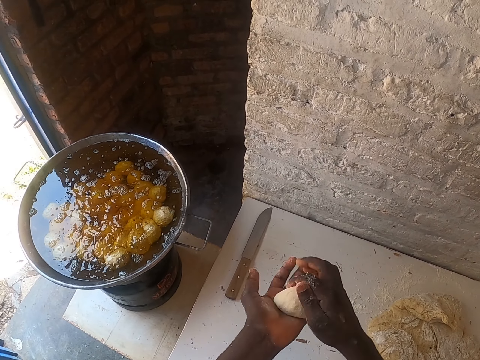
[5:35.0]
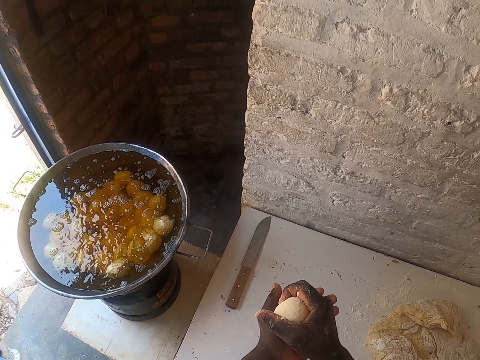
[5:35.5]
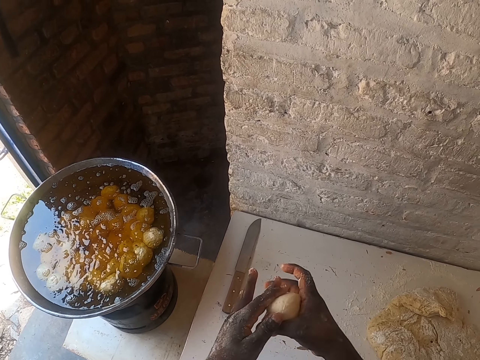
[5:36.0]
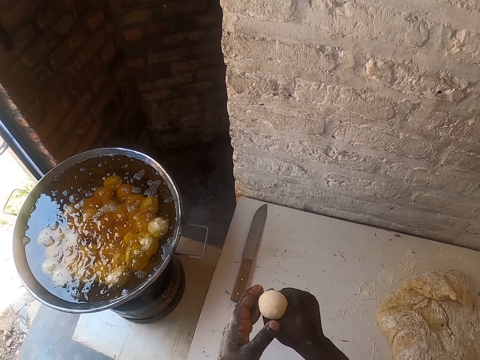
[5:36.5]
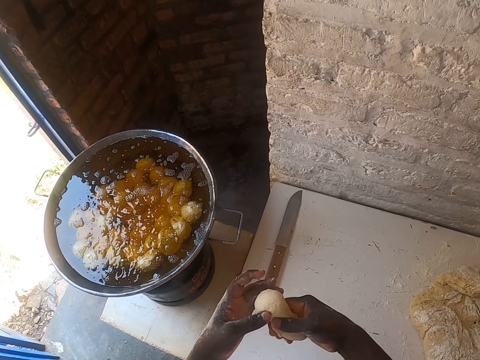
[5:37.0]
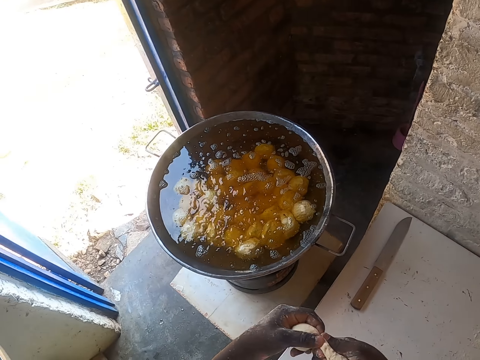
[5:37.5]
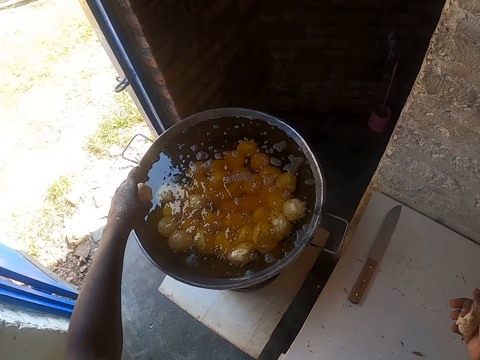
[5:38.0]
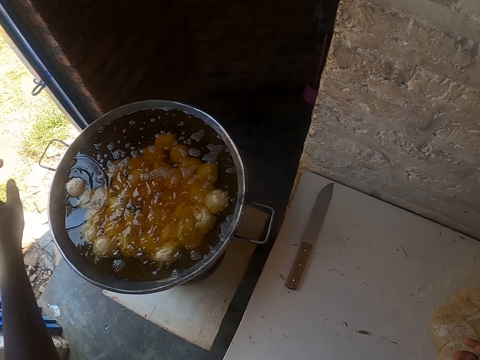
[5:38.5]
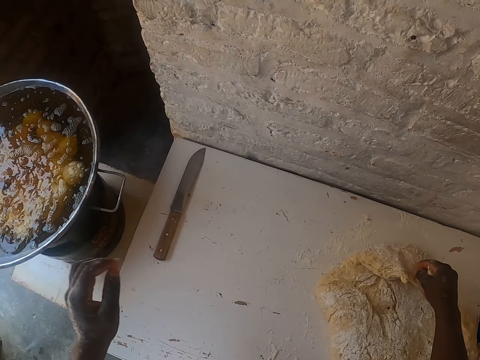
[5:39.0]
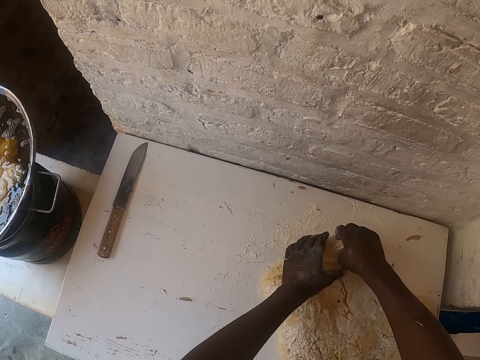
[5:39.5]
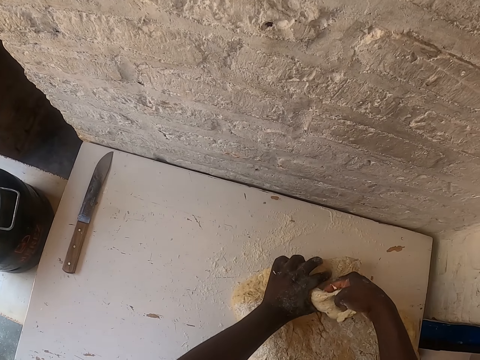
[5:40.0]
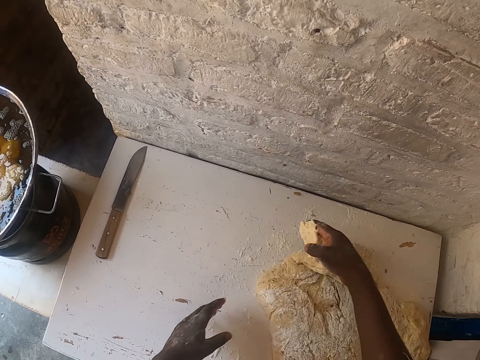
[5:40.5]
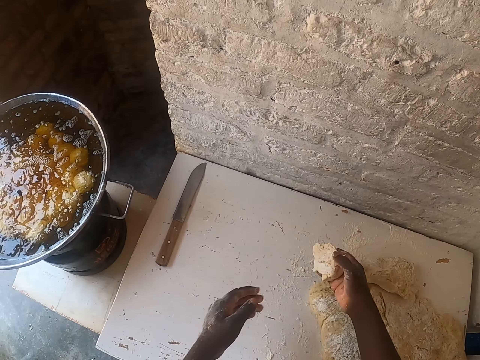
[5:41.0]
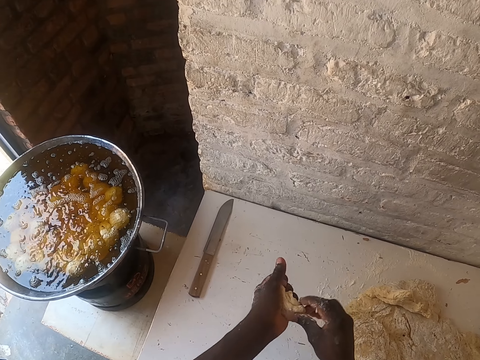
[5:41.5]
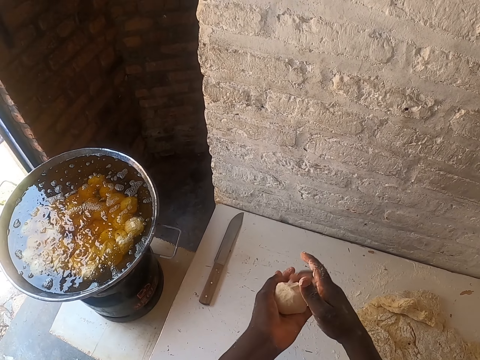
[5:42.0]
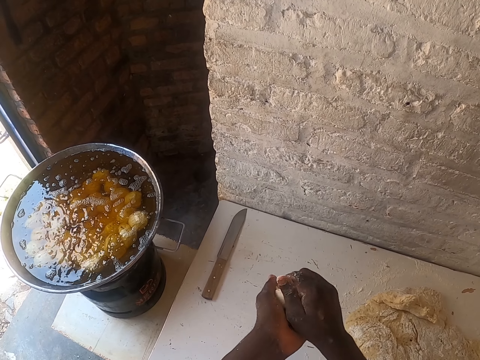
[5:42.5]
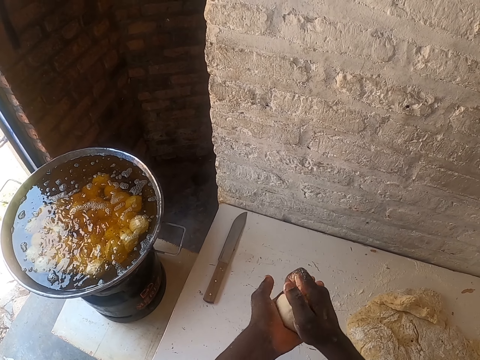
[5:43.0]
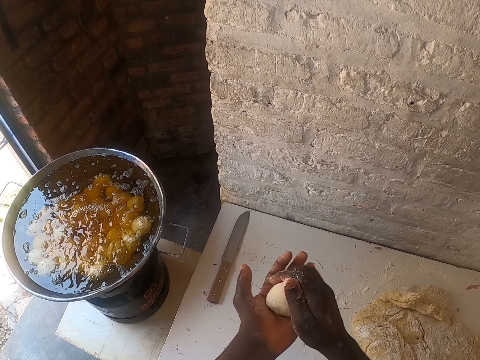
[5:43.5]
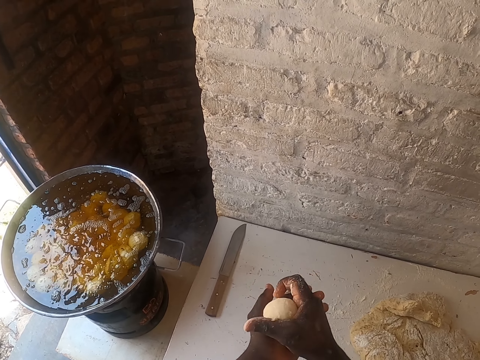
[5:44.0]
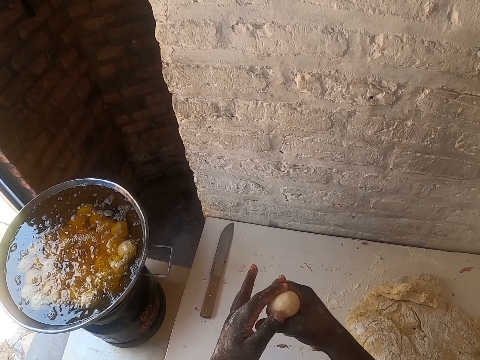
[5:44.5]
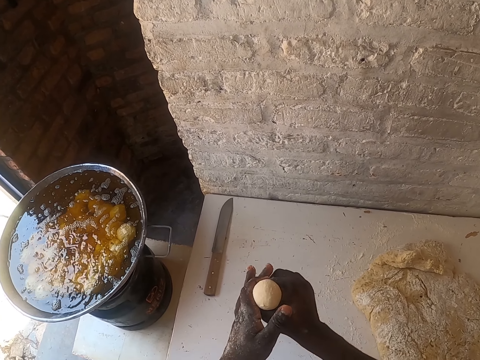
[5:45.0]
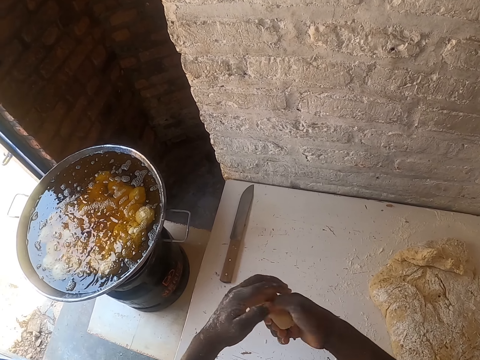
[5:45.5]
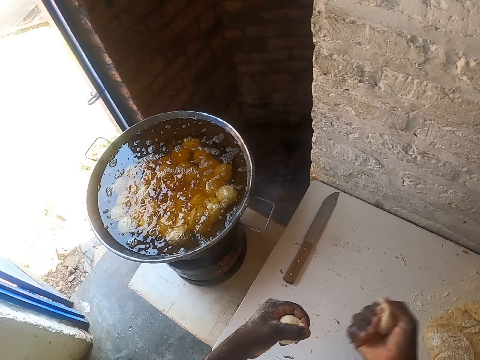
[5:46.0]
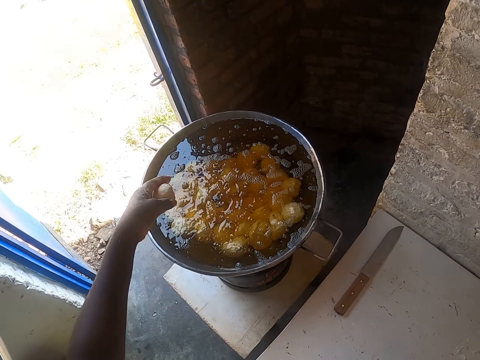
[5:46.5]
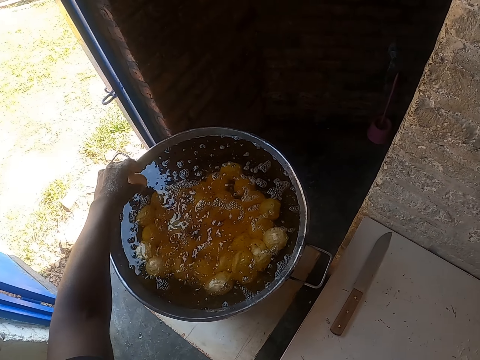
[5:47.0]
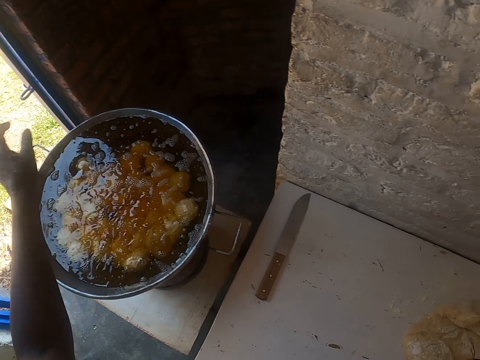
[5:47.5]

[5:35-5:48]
The camera wearer cuts the dough with both hands. They put the rolled dough on the large frying pan. They cut the dough on the table. They squeeze the dough on the hands. They roll the dough with their hands. They cut the dough with both hands. They put the rolled dough on the large frying pan.

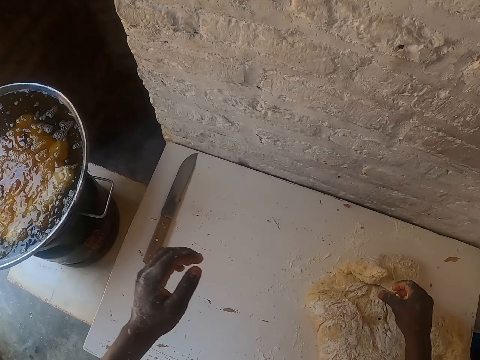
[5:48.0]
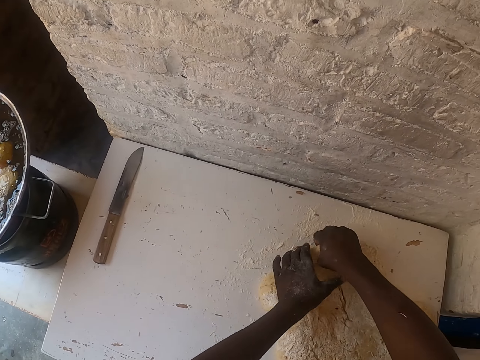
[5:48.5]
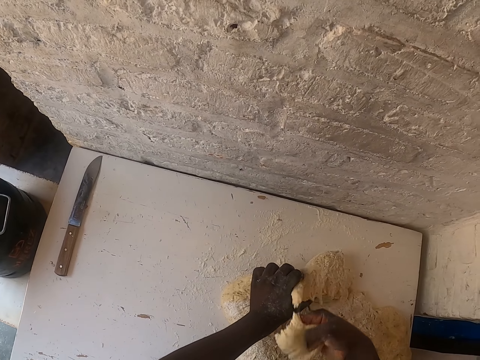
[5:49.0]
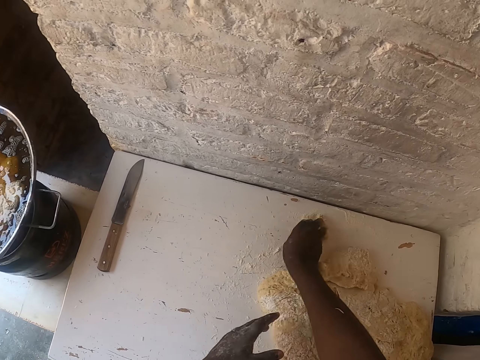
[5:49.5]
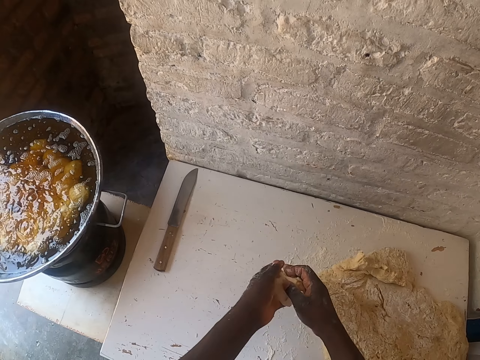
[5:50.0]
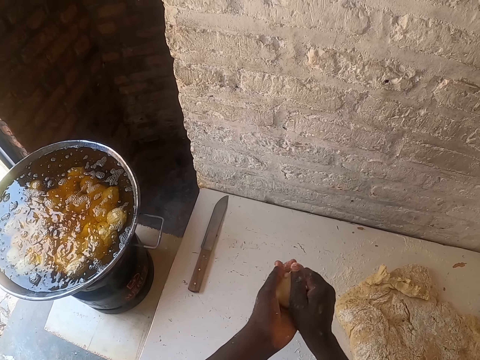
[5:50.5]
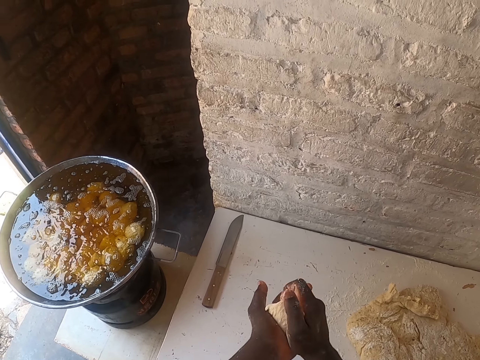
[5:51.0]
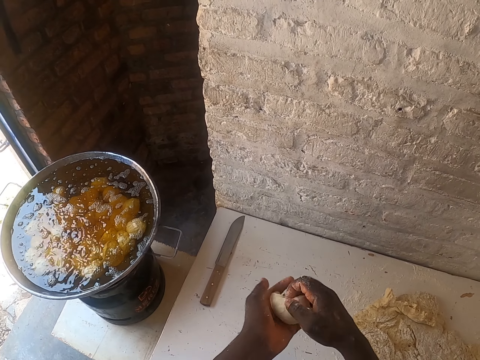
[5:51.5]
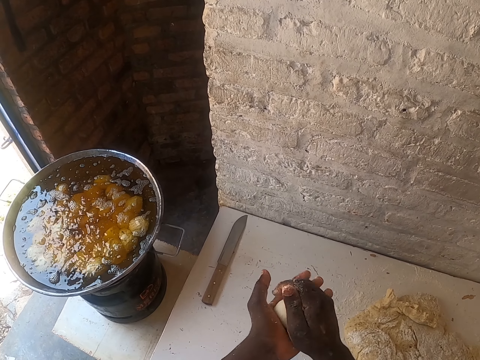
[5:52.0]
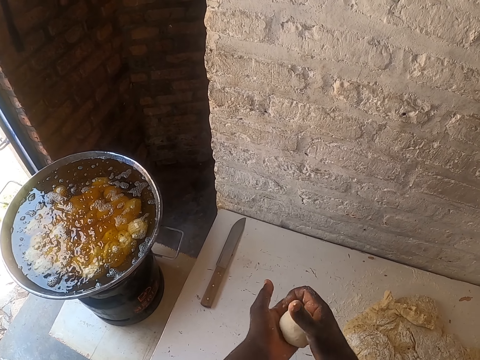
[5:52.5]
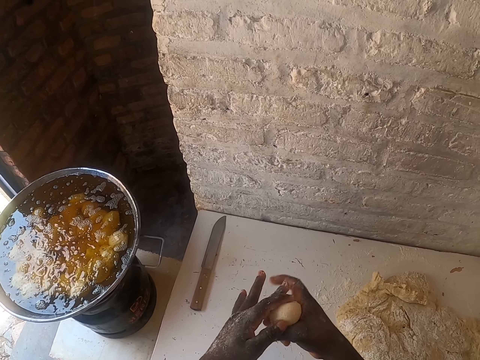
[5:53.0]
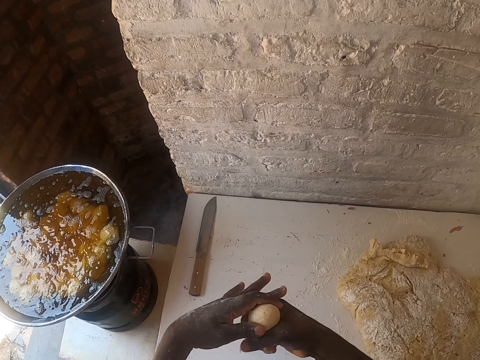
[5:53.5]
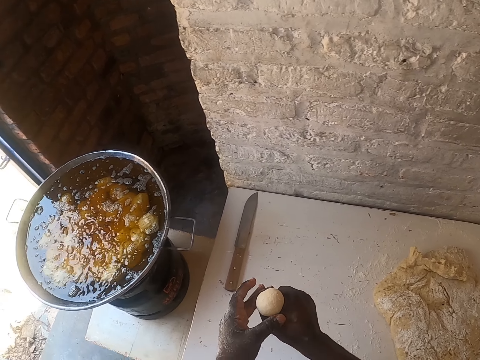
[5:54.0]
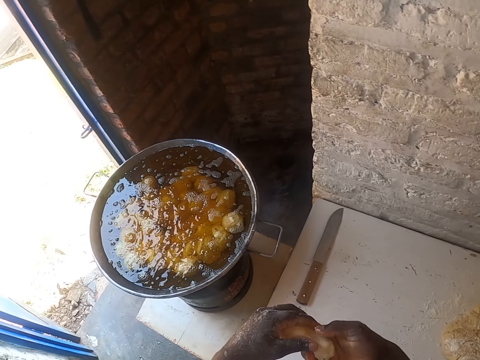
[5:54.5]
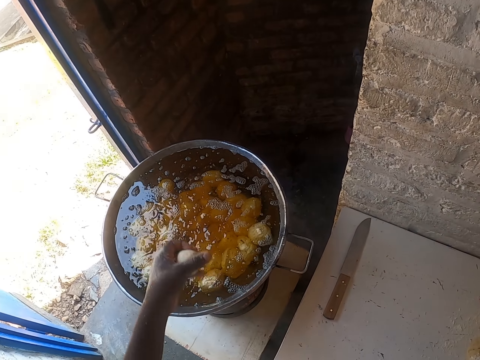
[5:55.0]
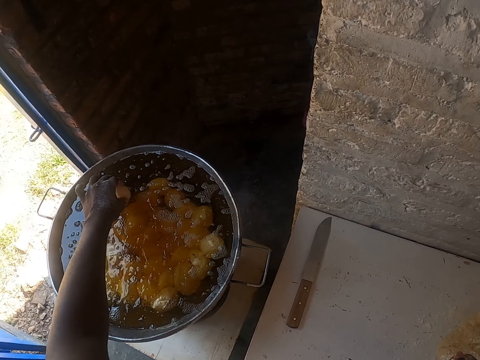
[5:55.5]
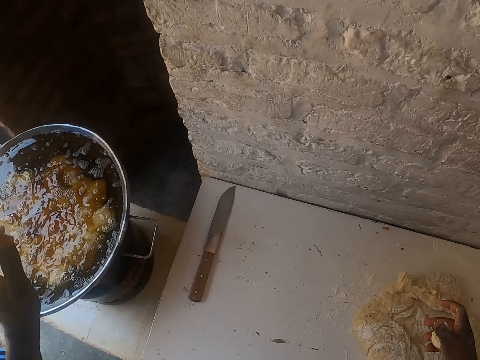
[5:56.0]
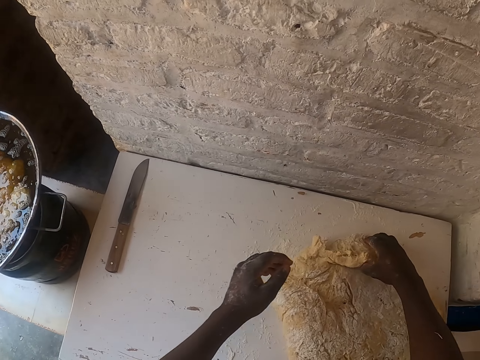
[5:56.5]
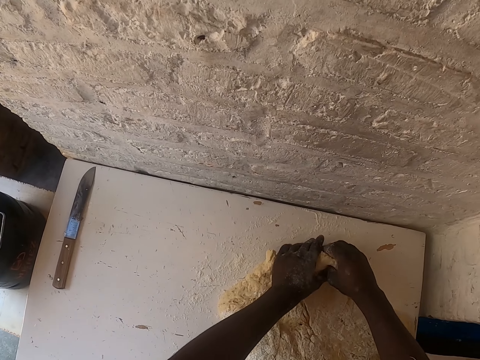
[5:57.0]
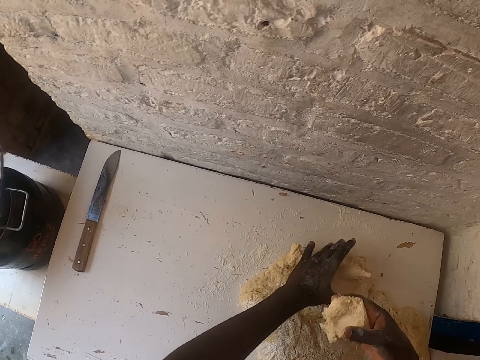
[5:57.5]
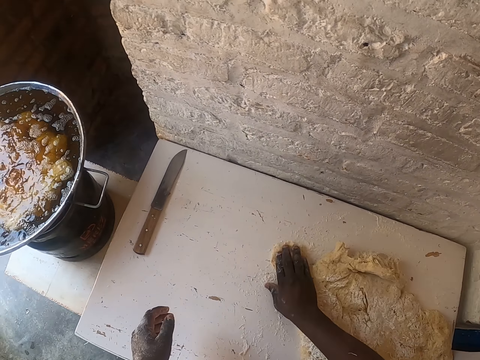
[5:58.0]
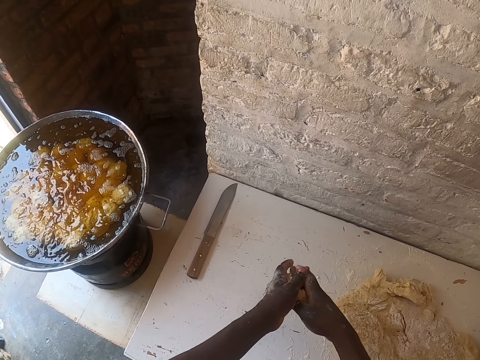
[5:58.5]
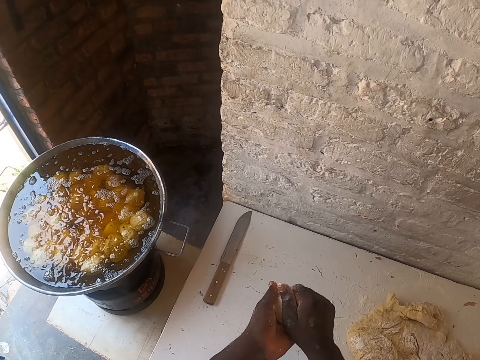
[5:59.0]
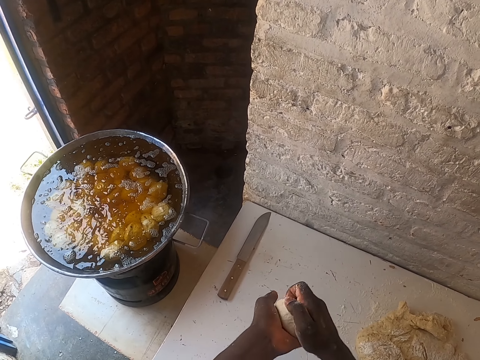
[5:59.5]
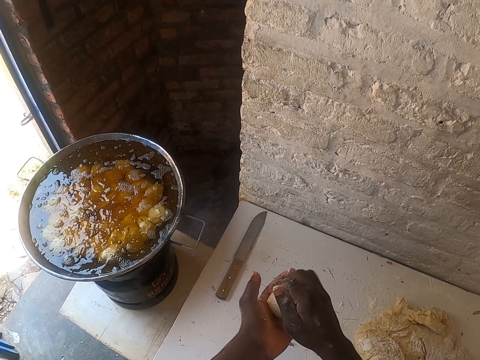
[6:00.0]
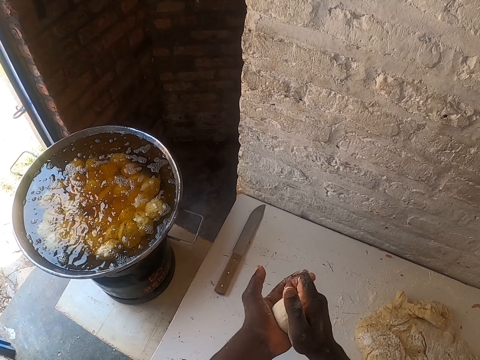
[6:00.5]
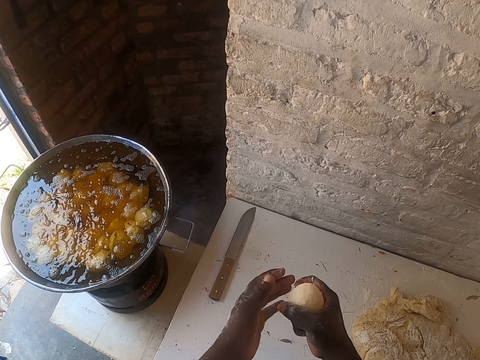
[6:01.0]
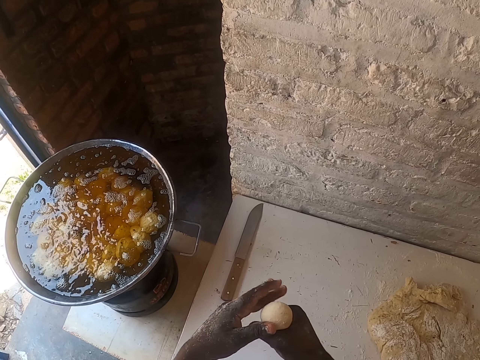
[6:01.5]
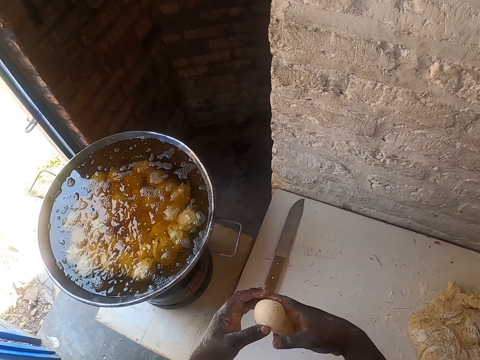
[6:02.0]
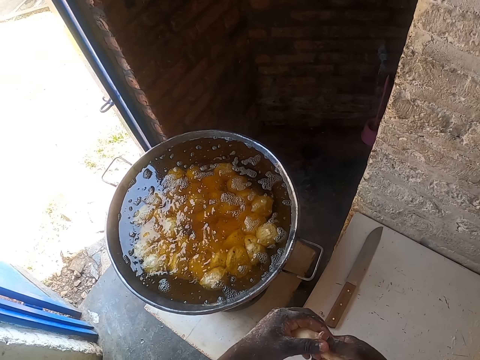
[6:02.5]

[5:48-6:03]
The camera wearer cuts the dough on the table. They squeeze the dough on the hands. They roll the dough with their hands. They cut the dough with both hands. They put the rolled dough on the large frying pan. They cut the dough on the table. They squeeze the dough on the hands. They roll the dough with their hands. They cut the dough with both hands.
